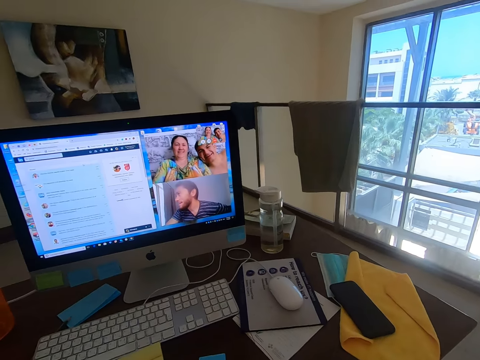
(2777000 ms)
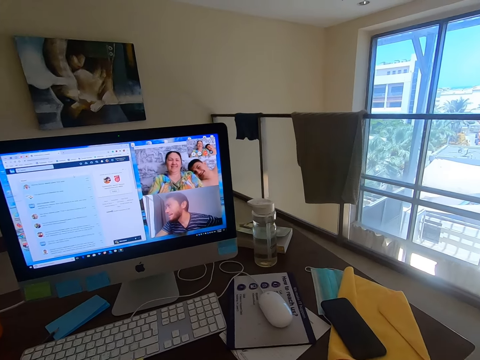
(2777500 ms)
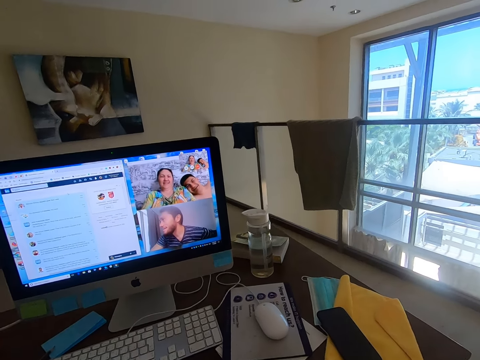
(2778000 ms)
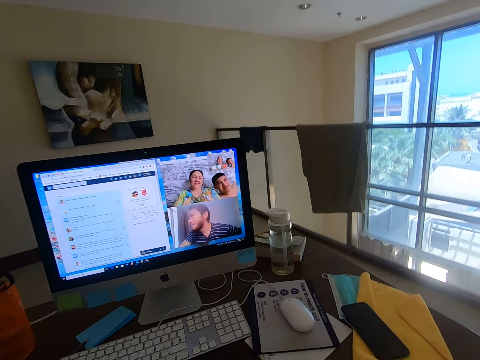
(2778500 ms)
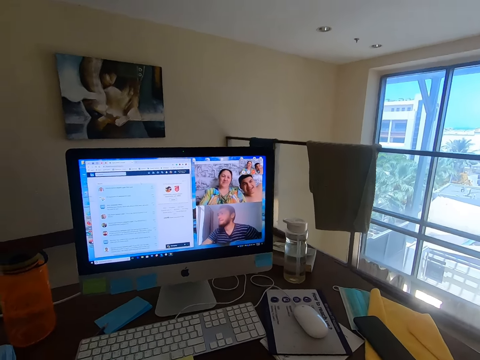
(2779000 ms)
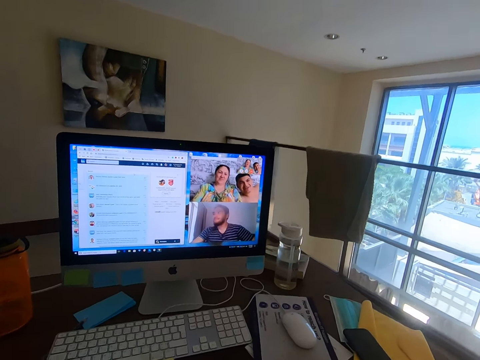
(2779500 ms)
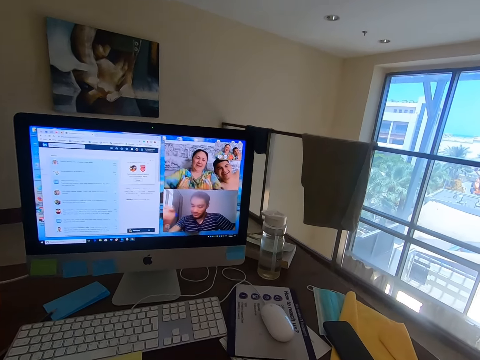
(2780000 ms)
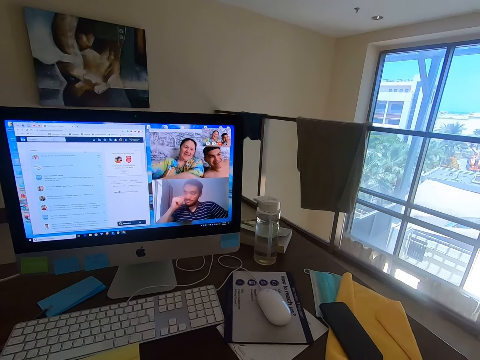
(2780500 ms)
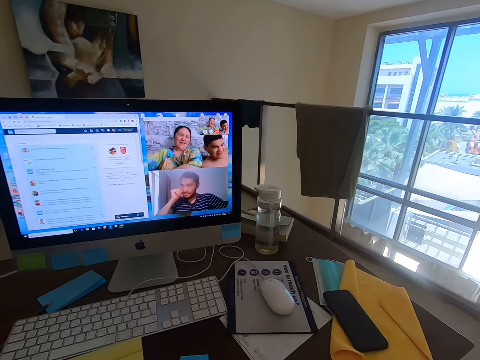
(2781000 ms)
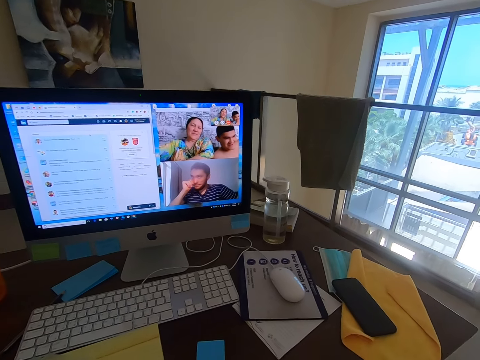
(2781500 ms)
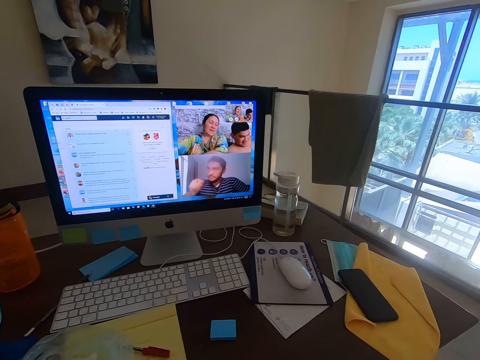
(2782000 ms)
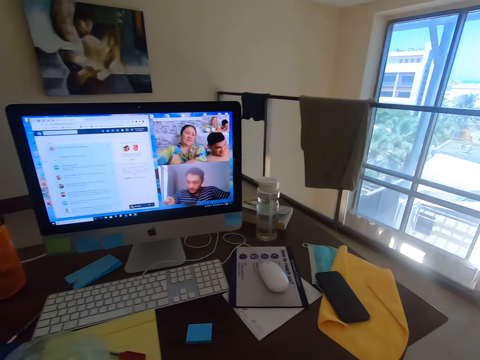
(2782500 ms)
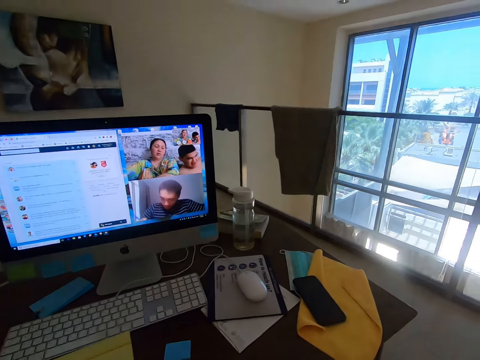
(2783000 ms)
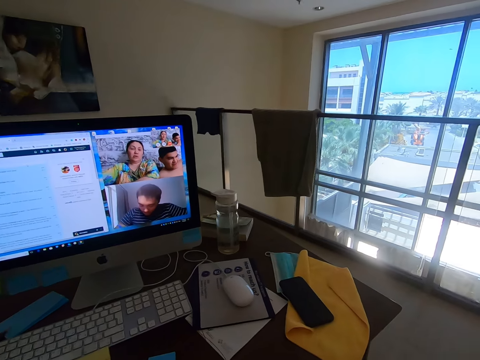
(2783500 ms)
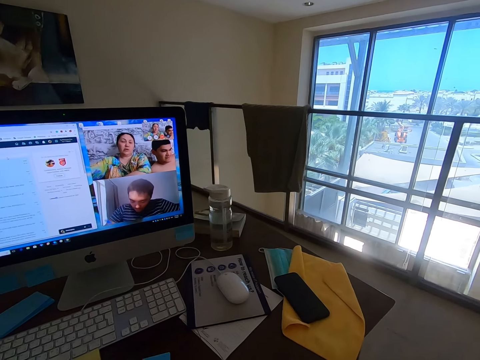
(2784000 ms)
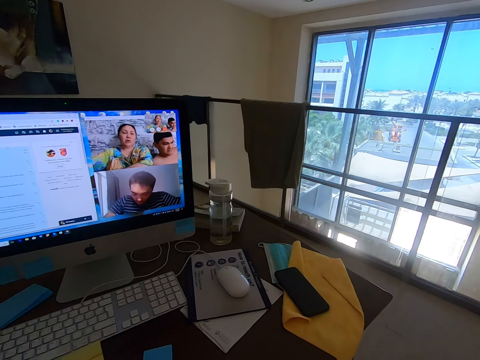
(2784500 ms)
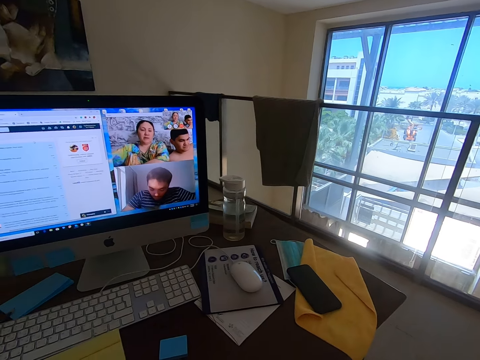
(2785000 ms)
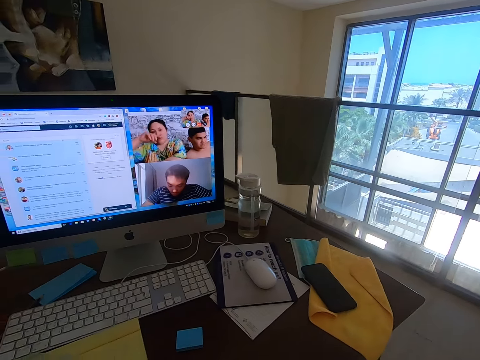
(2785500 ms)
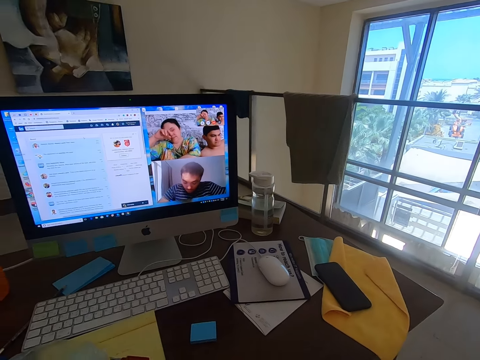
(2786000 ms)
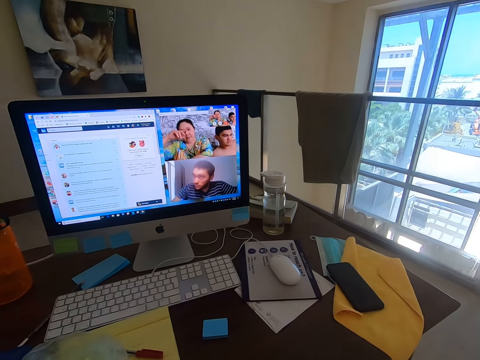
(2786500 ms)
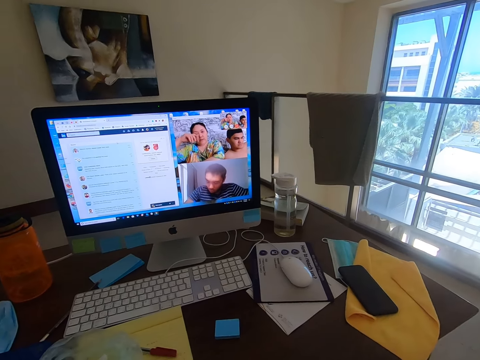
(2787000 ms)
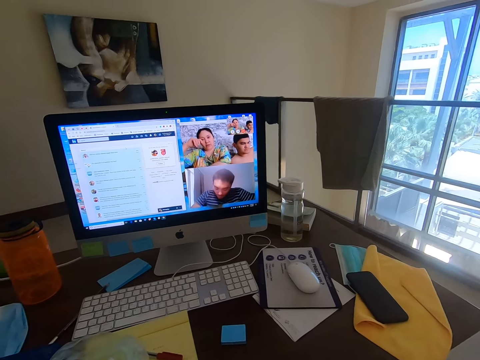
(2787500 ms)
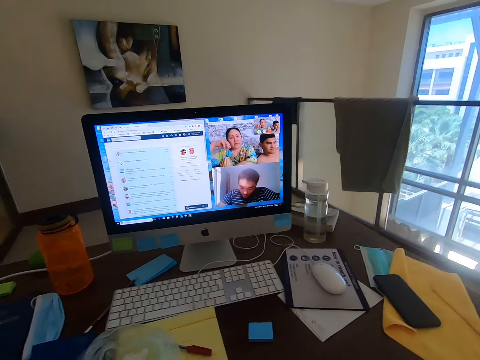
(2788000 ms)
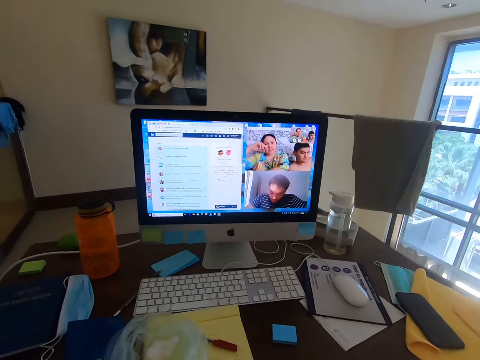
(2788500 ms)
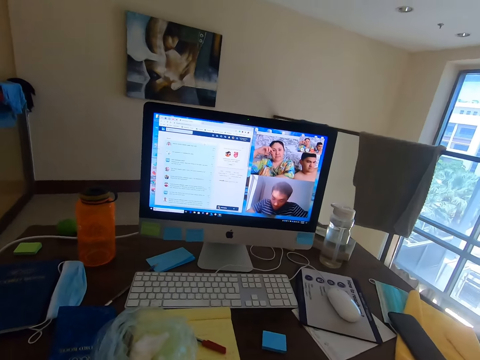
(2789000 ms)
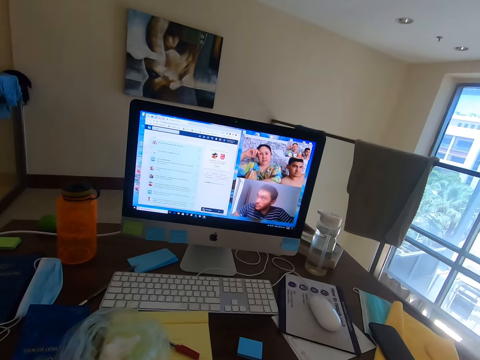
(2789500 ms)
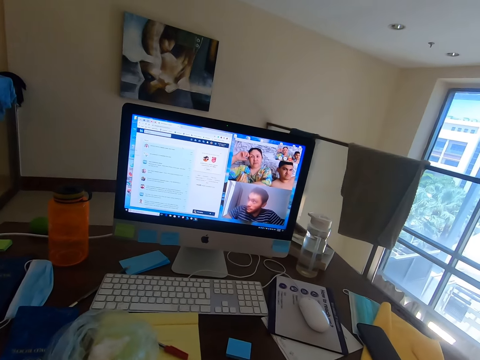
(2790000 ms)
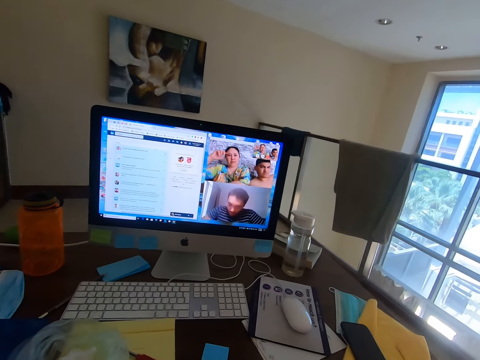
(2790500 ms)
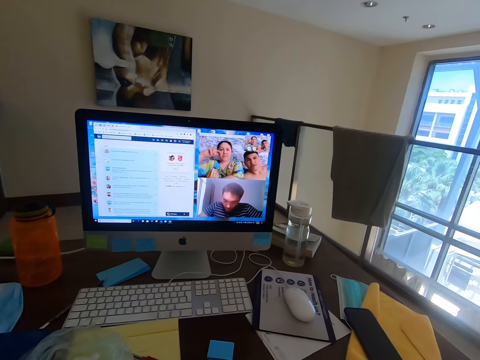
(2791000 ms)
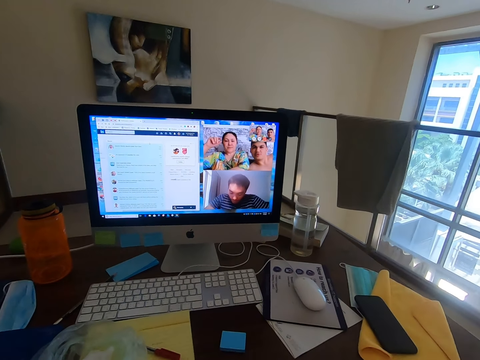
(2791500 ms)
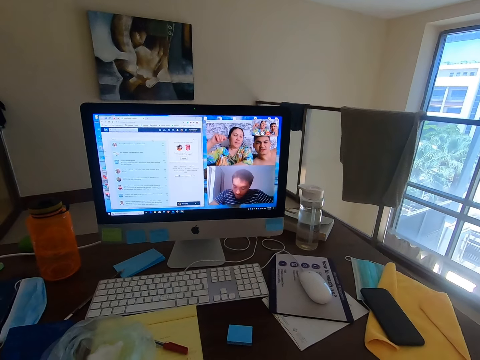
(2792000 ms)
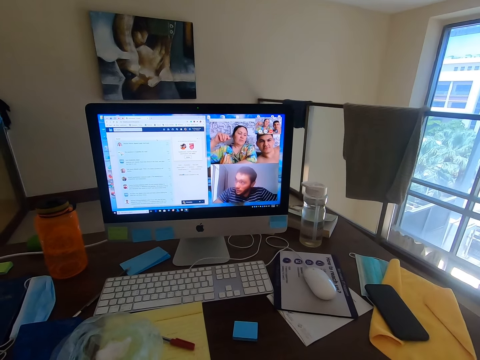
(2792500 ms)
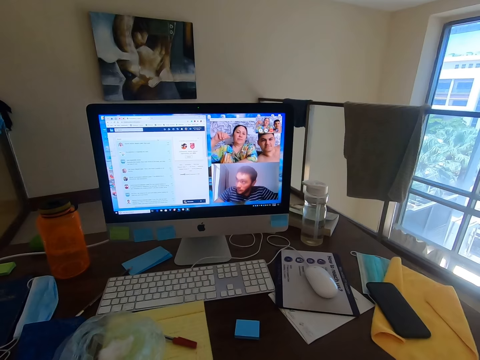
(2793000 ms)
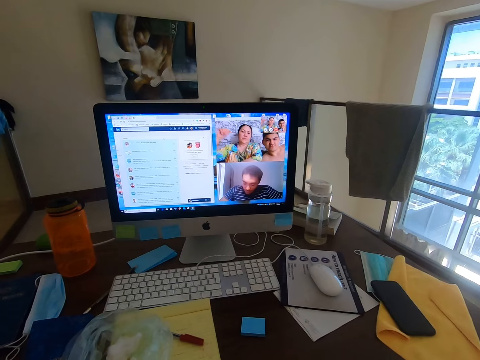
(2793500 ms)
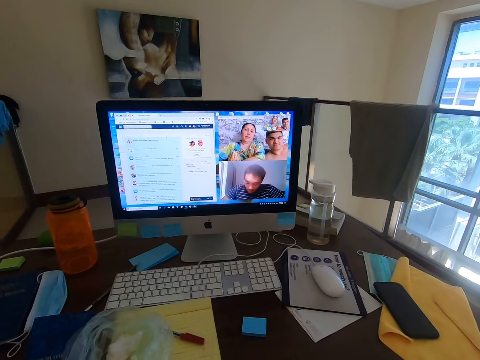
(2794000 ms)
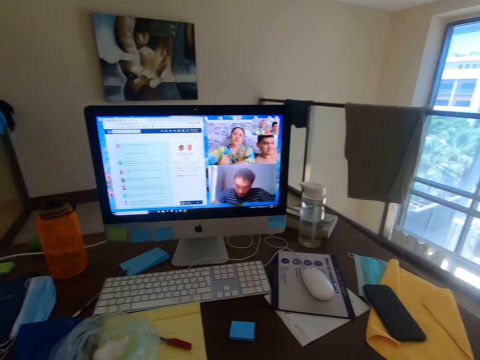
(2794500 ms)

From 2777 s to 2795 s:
A man converses with the camera wearer. The camera wearer converses with the man, a woman and another man. The woman converses with the camera wearer. The camera wearer converses with the first man, the woman and the other man. The first man converses with the camera wearer.

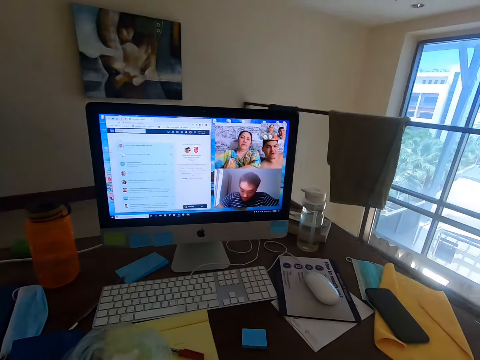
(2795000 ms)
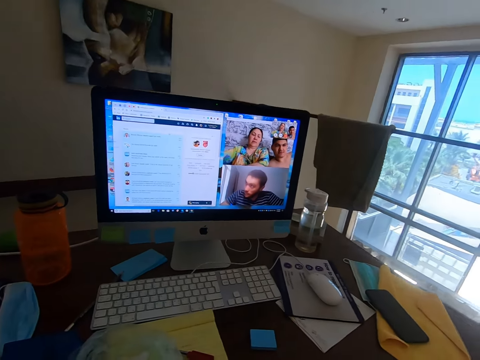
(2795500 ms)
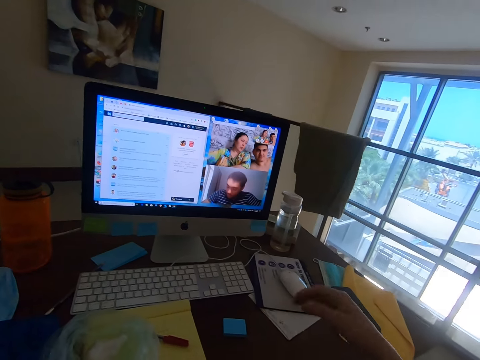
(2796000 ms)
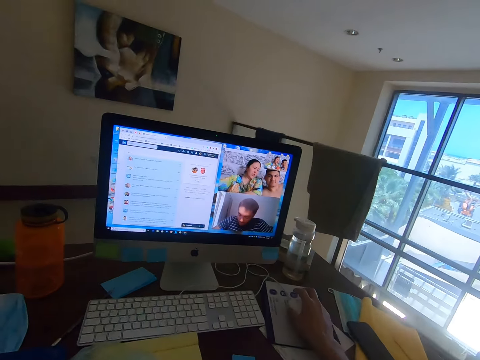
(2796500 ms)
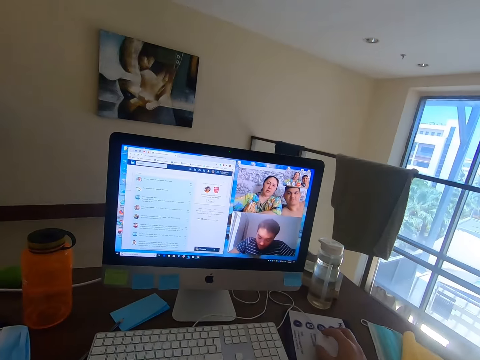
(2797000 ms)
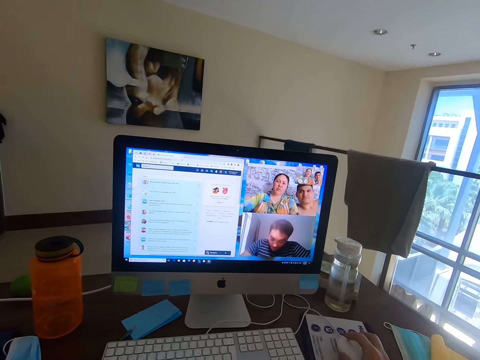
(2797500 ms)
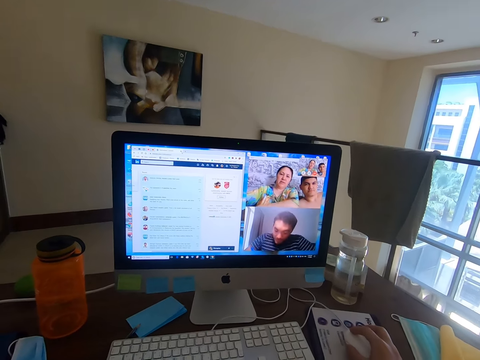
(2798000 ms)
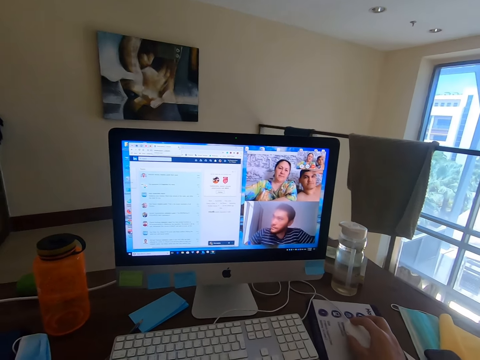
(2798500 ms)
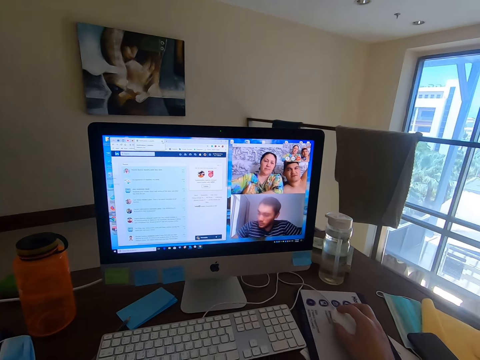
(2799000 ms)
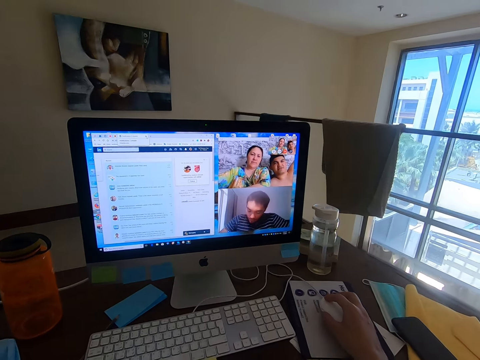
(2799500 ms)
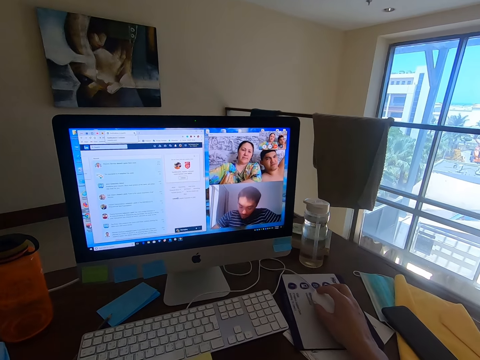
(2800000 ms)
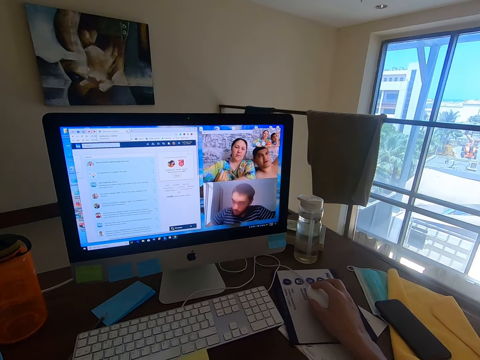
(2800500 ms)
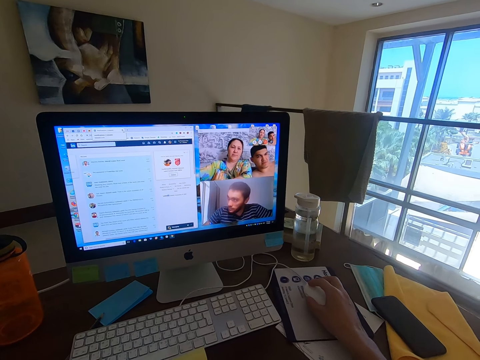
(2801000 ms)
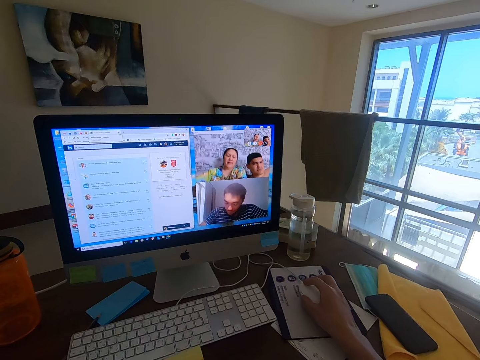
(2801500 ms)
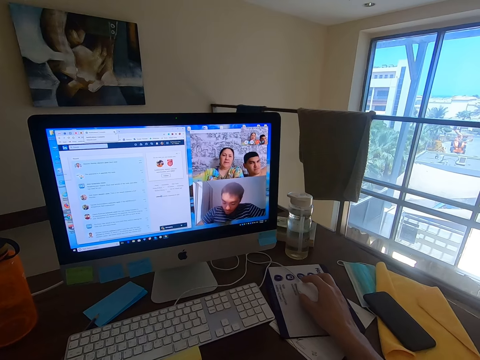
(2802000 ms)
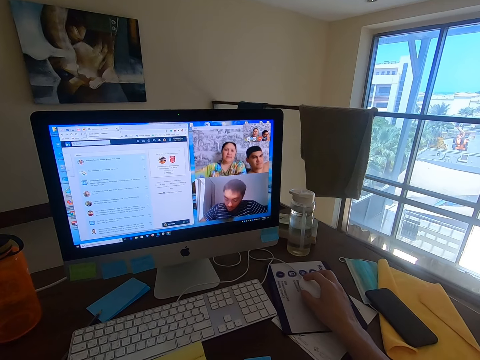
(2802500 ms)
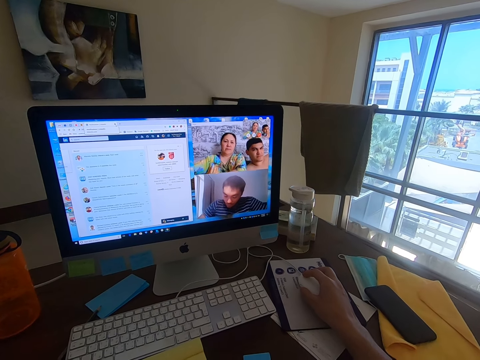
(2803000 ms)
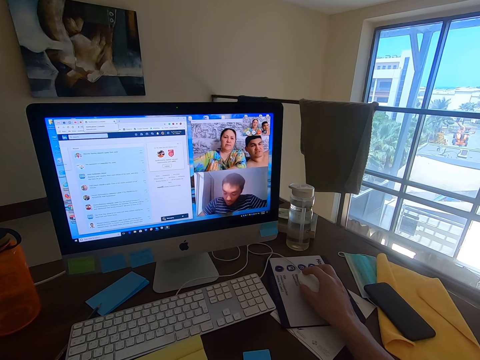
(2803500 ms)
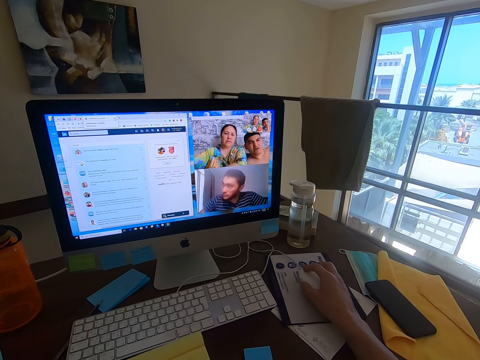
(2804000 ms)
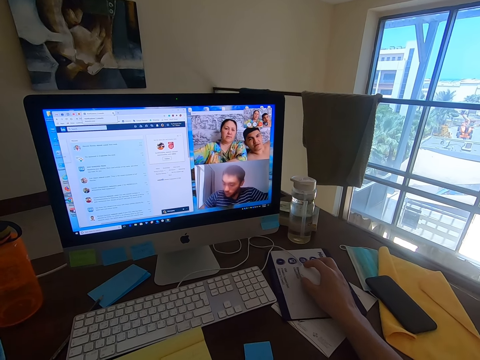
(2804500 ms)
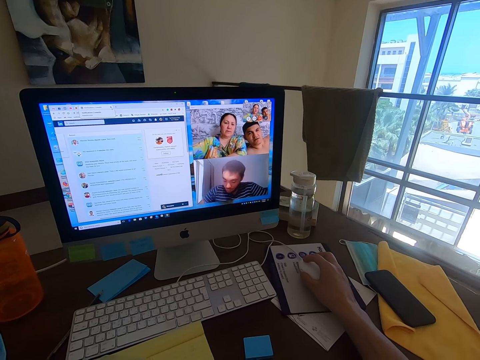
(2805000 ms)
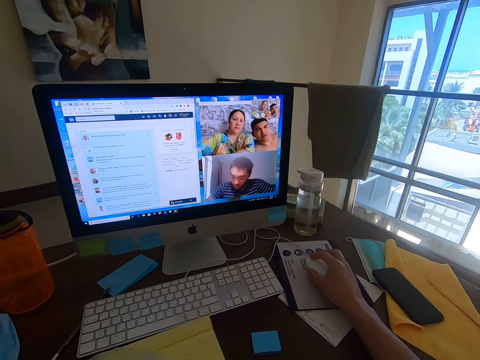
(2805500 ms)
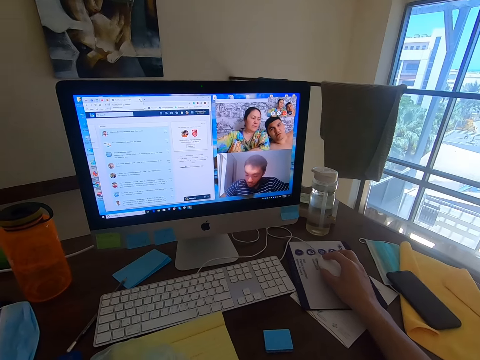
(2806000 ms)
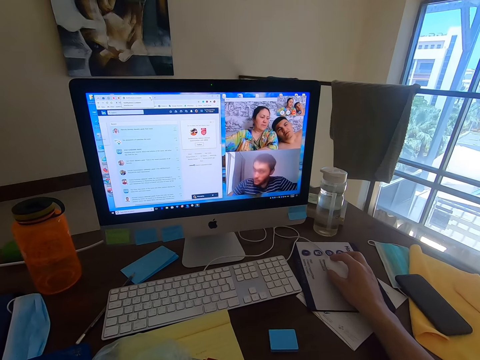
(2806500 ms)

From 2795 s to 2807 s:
The camera wearer holds the mouse. They operate the monitor. A woman converses with the camera wearer. A man converses with the camera wearer. The camera wearer converses with the man, the woman and another man. The first man converses with the camera wearer. The camera wearer converses with the first man, the woman and the other man.
